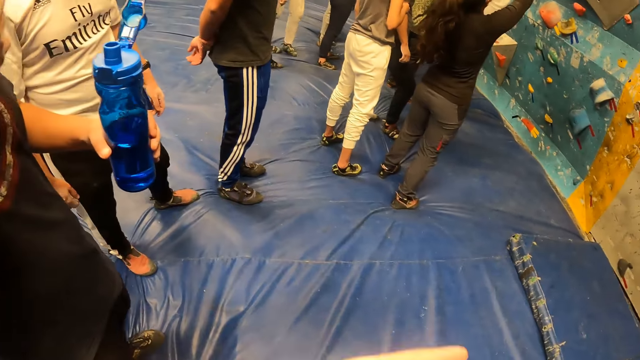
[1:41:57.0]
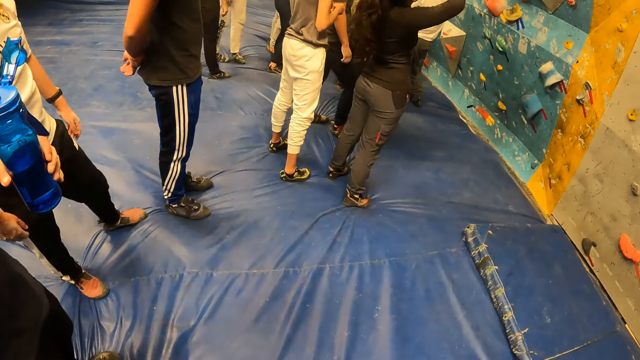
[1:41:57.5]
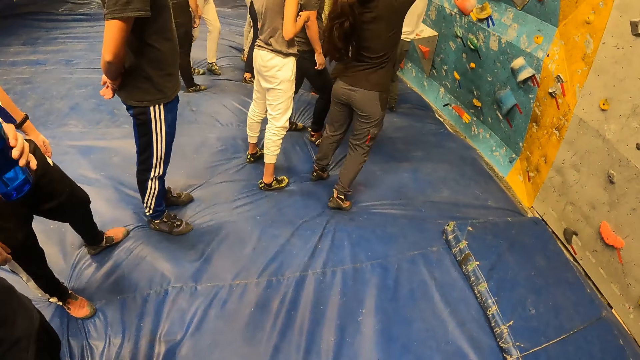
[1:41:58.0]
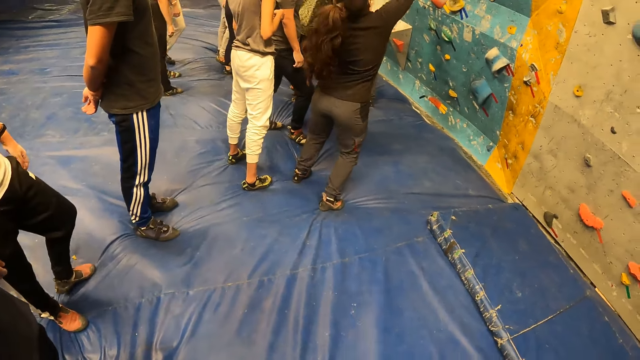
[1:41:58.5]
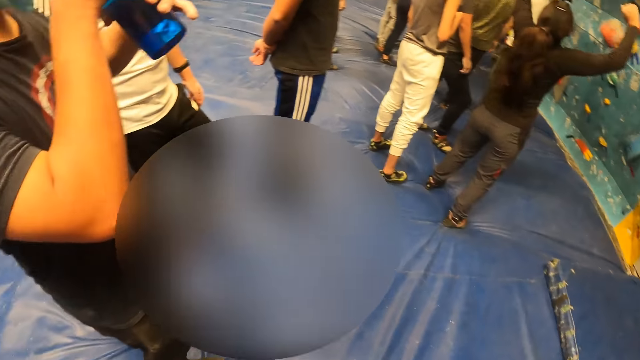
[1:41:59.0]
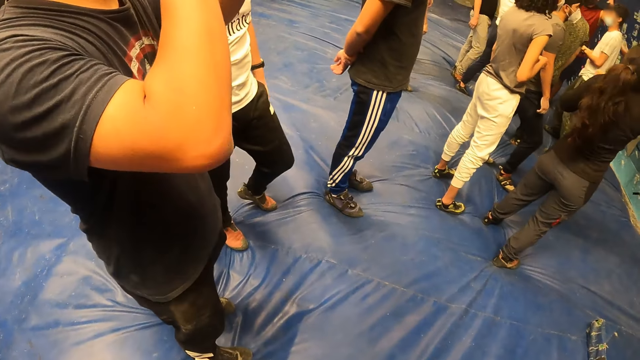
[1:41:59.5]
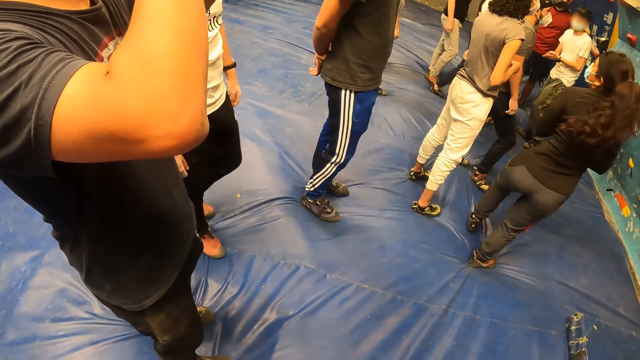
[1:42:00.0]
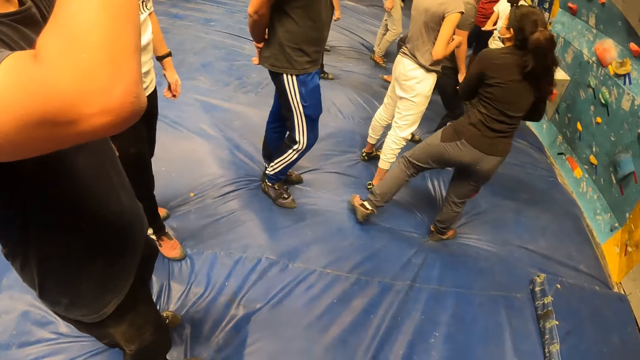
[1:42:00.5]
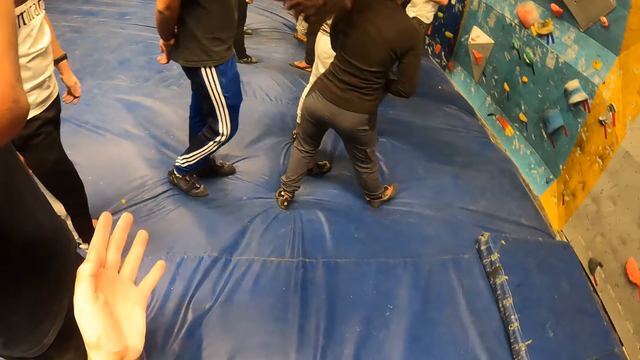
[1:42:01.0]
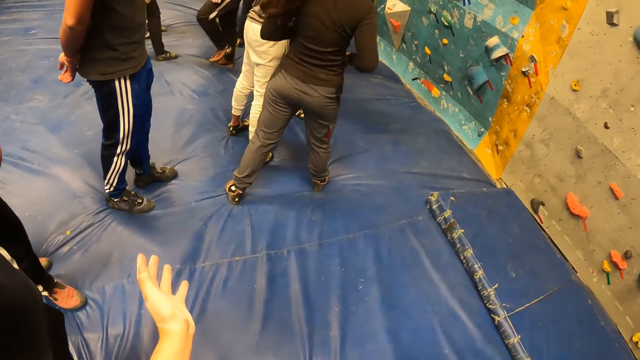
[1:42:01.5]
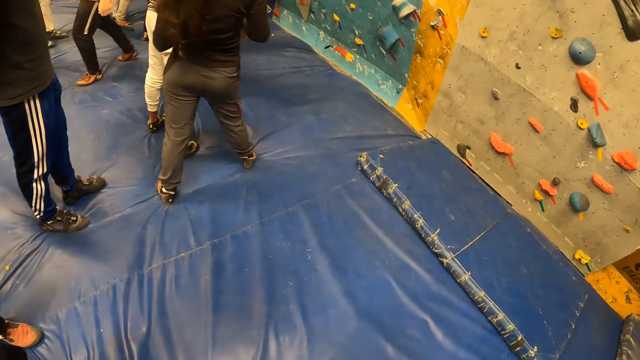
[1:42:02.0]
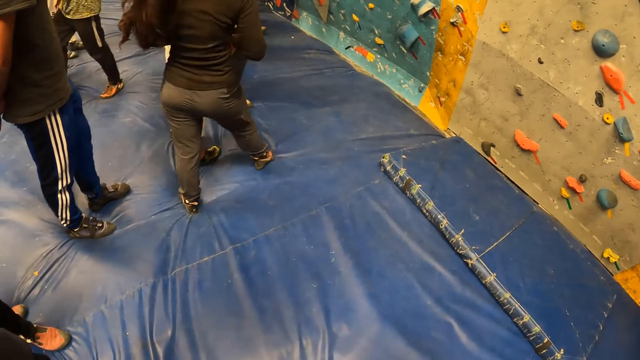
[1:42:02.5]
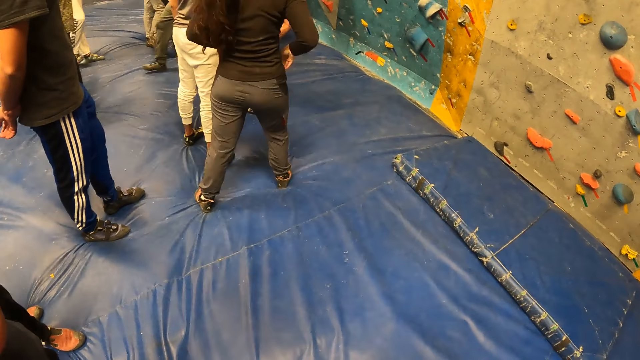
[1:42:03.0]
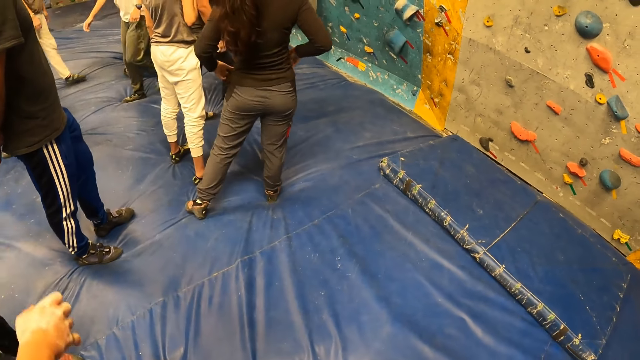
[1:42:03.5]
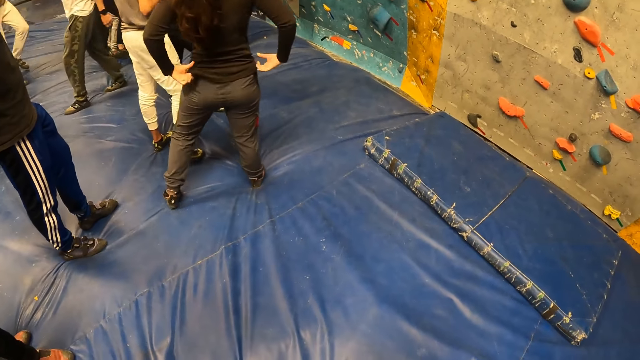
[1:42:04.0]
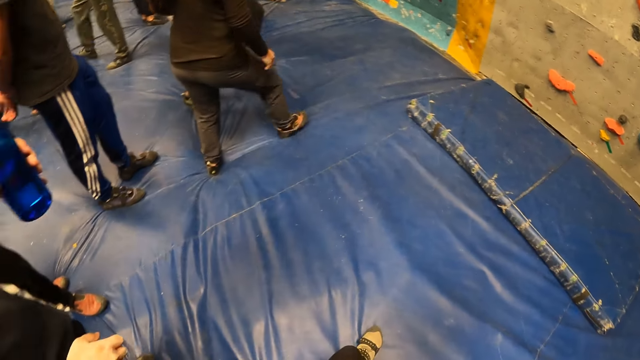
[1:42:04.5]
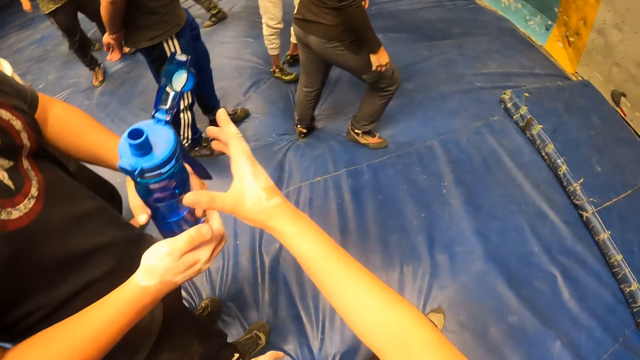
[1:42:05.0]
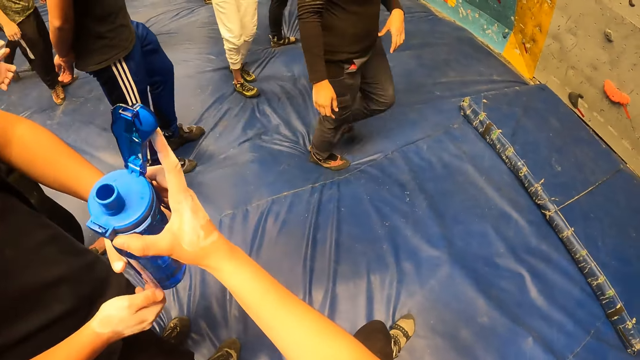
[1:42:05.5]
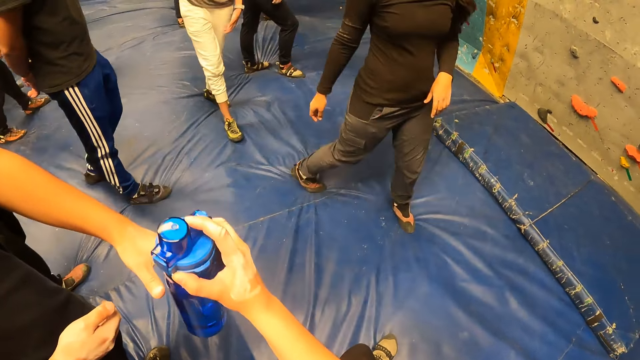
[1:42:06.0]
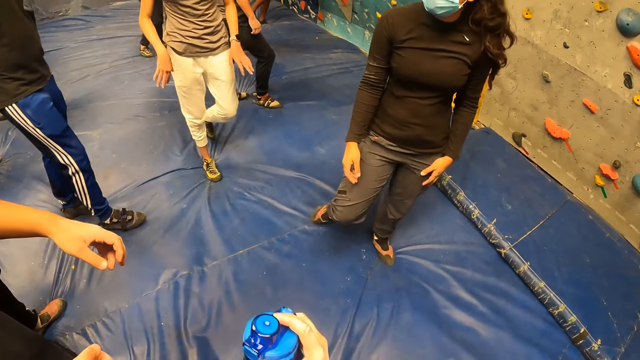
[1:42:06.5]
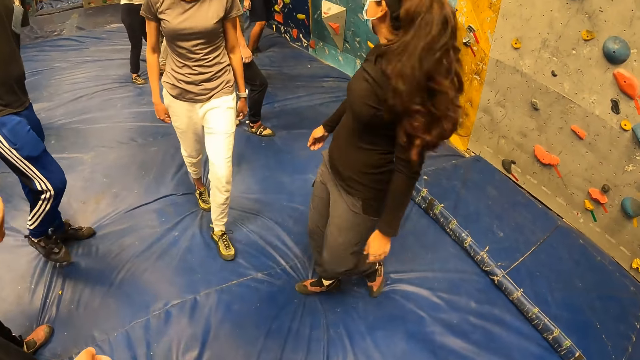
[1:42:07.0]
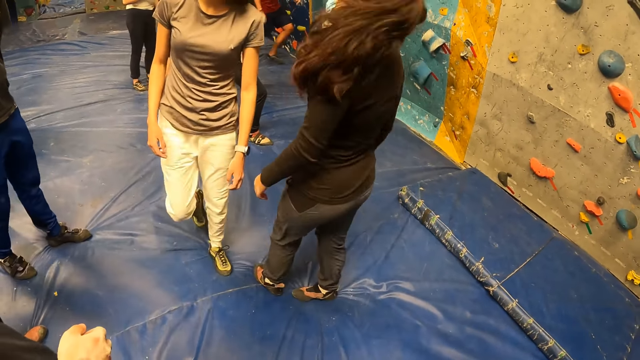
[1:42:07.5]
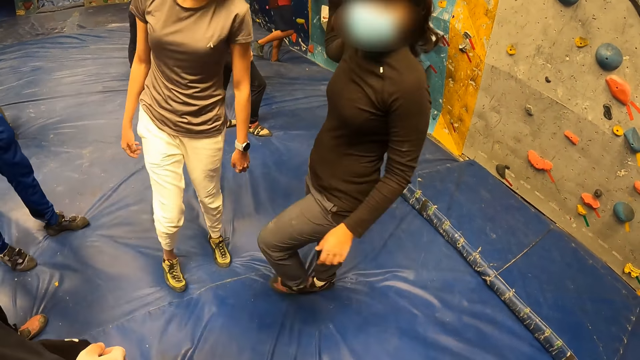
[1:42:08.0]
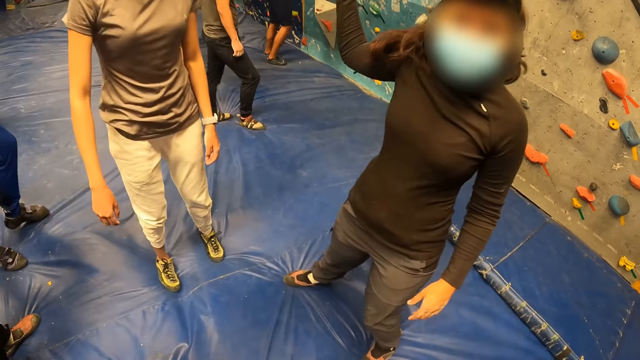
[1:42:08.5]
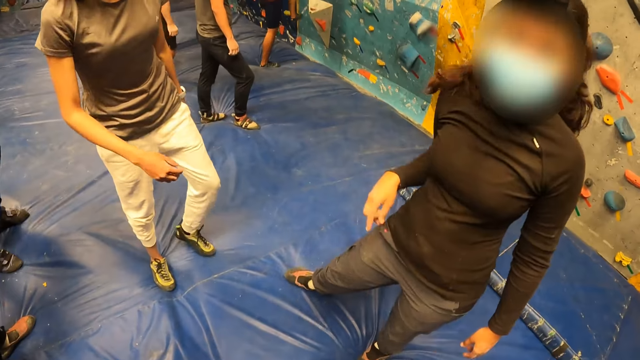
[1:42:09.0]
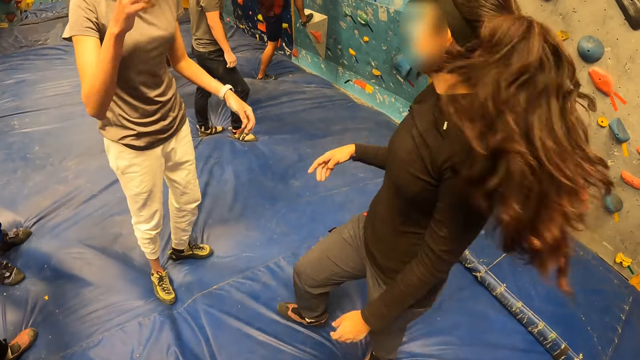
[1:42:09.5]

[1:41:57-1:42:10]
The camera wearer lifts his hand. A man drinks water from the water bottle with both hands. The camera wearer looks around the room. He lifts his hand. The man passes the water bottle to the camera wearer with his left hand. The camera wearer picks up the water bottle. He closes the water bottle with his right hand. He looks around the room.

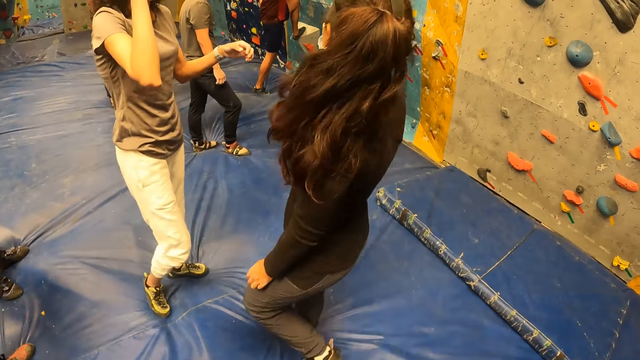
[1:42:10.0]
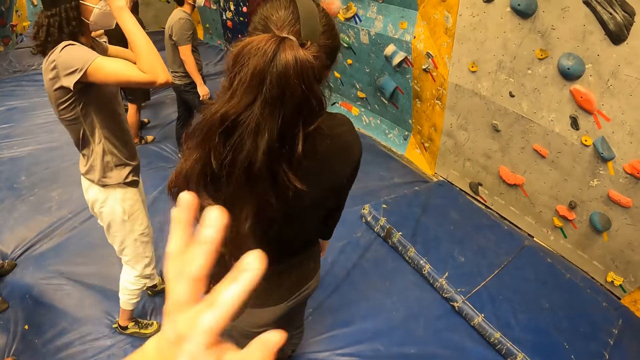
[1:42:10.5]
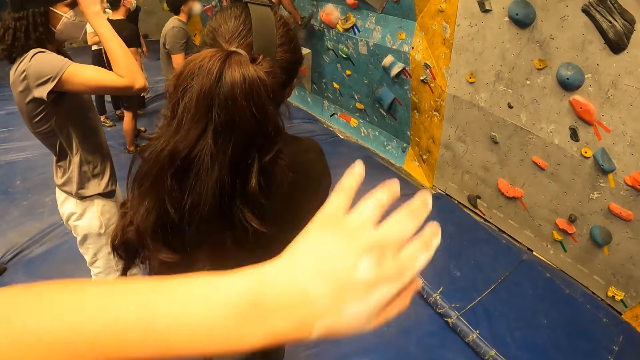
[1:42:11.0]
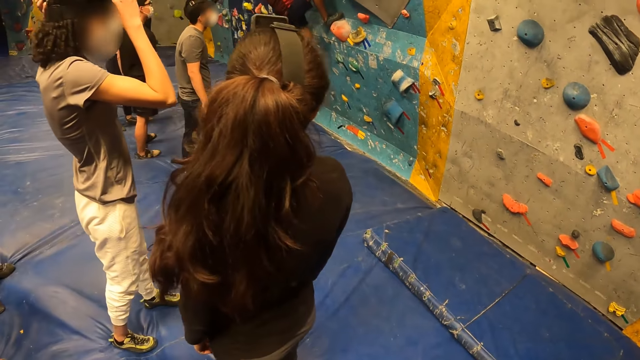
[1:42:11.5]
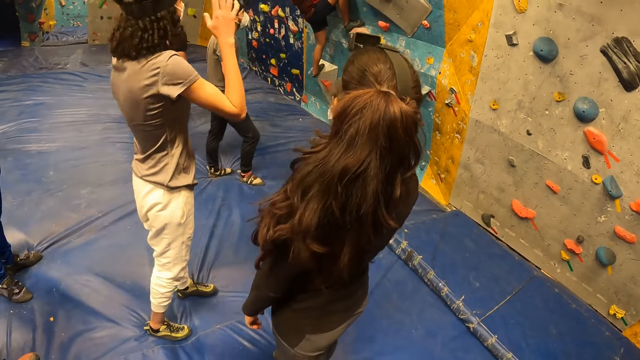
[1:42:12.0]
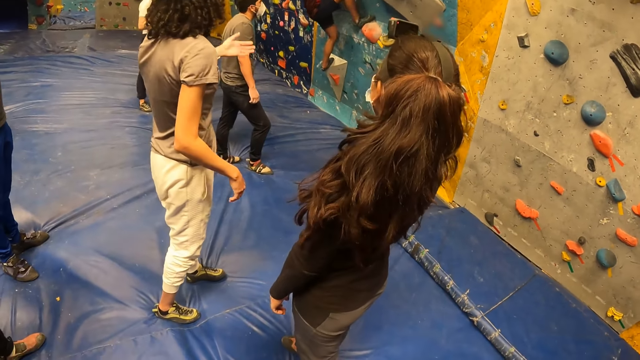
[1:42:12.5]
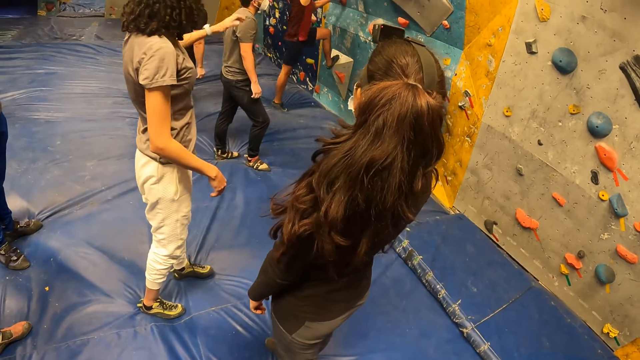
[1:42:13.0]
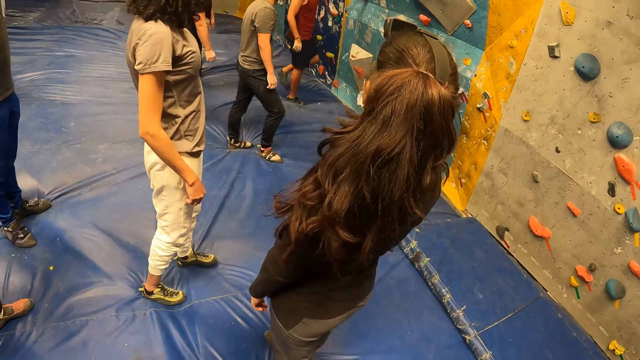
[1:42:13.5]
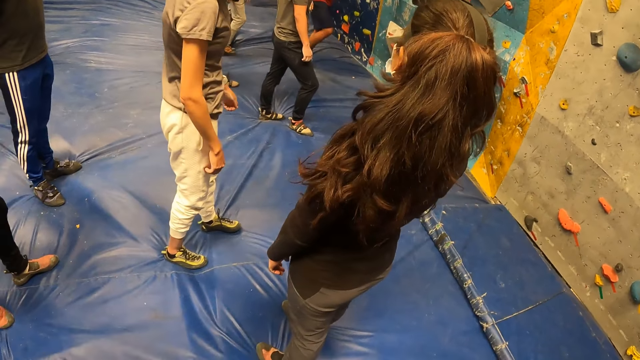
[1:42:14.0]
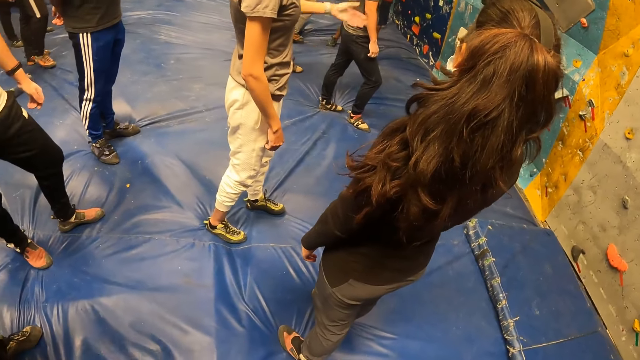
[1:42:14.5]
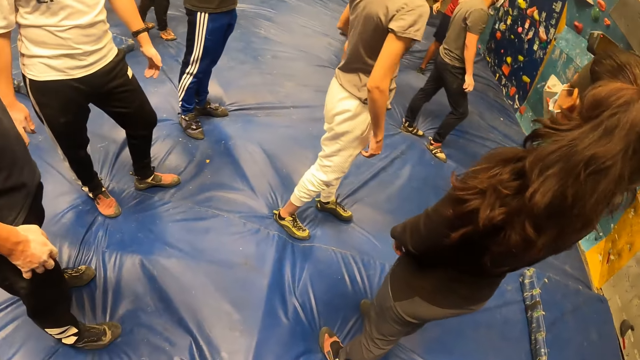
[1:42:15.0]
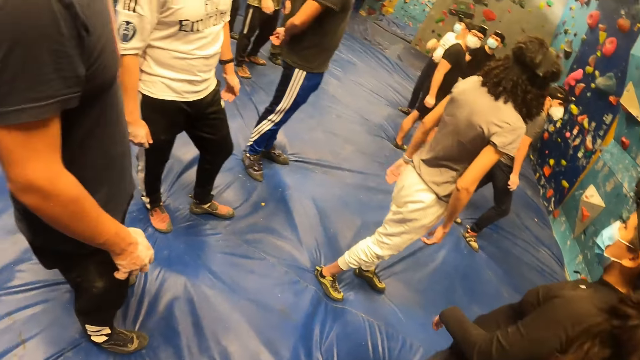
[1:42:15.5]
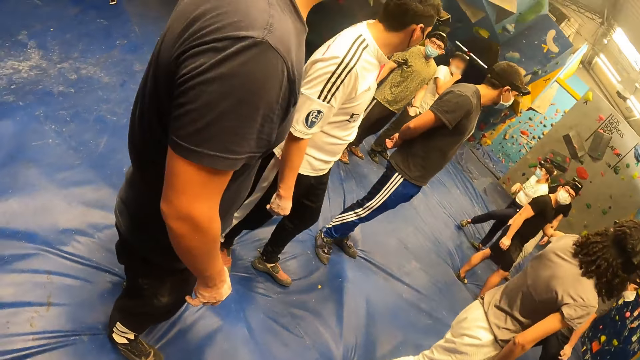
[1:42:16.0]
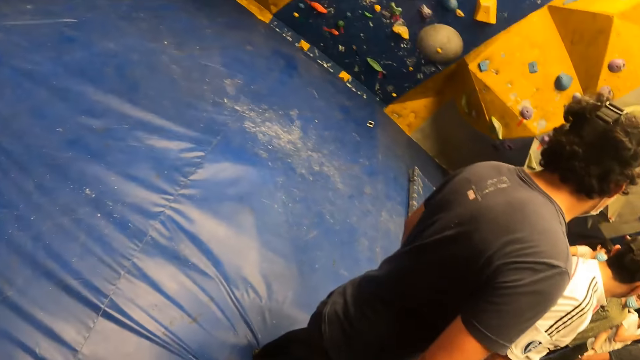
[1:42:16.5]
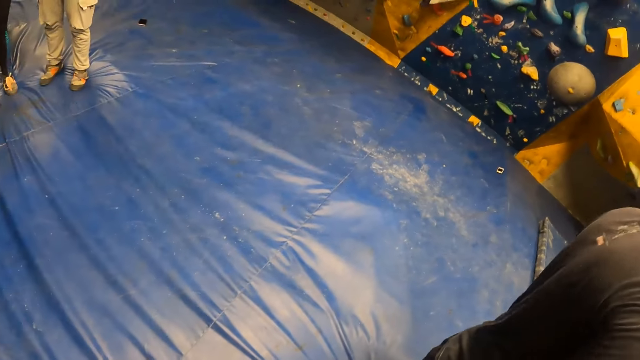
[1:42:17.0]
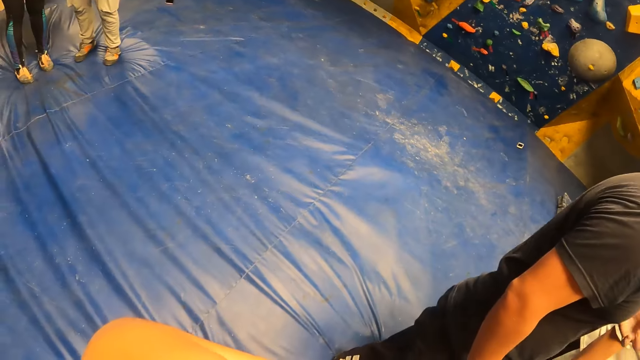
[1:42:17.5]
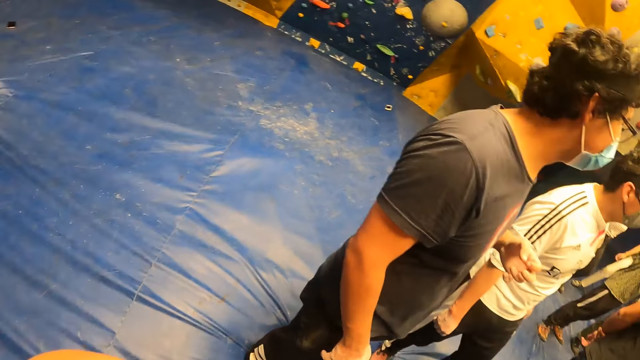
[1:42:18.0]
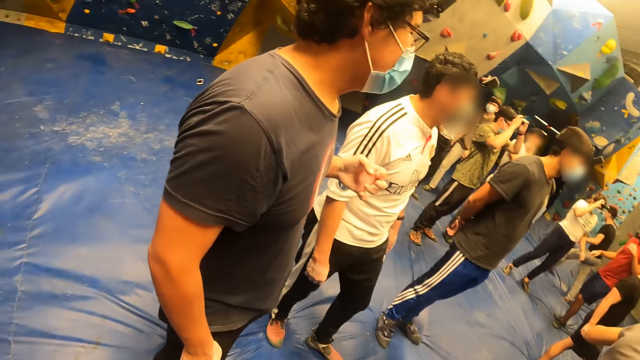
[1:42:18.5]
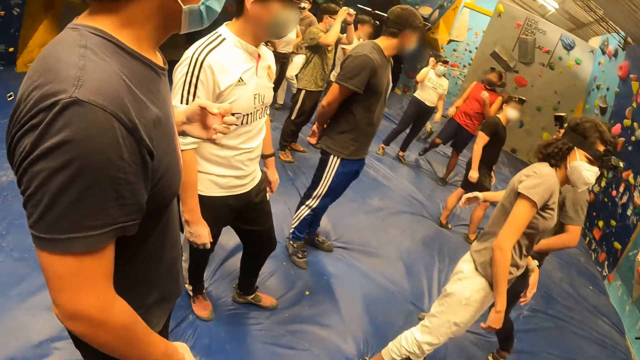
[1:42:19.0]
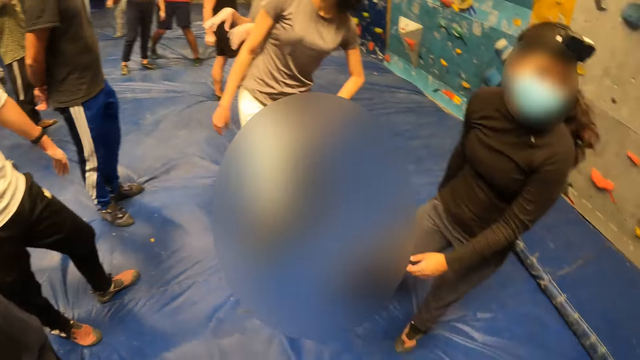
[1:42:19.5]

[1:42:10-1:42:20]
The camera wearer lifts his hand. He looks around the room.
